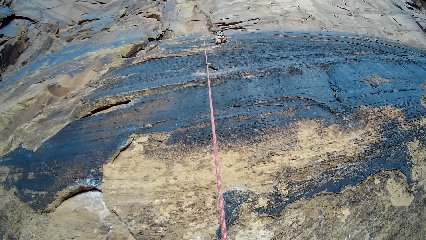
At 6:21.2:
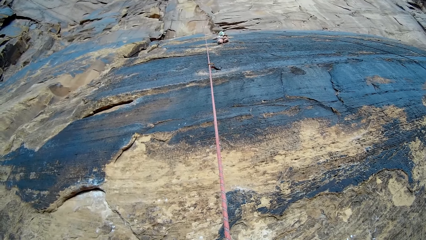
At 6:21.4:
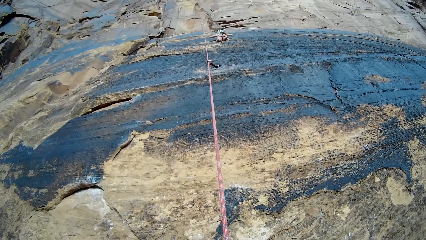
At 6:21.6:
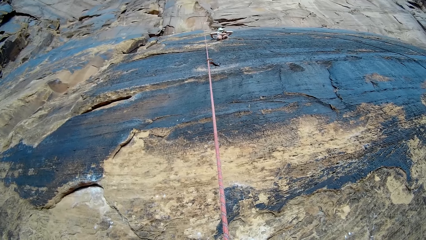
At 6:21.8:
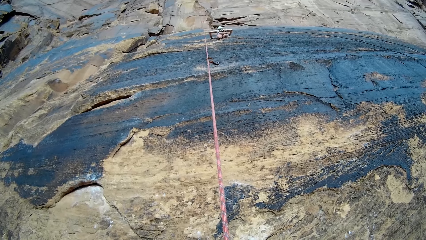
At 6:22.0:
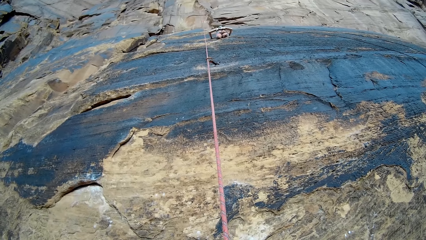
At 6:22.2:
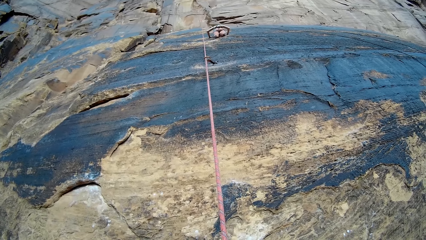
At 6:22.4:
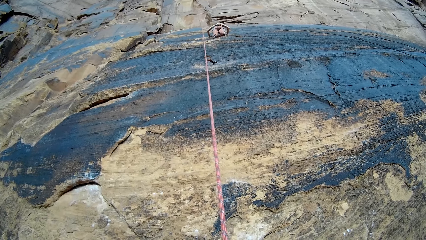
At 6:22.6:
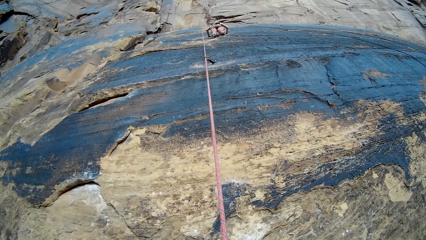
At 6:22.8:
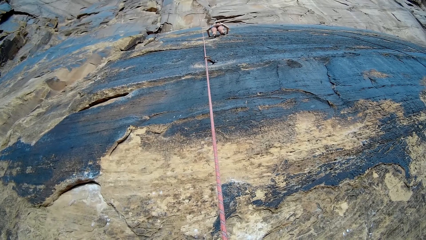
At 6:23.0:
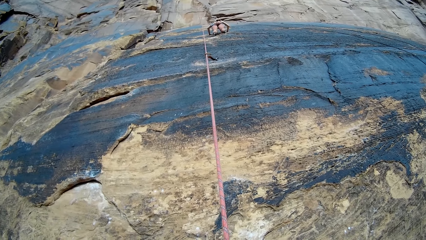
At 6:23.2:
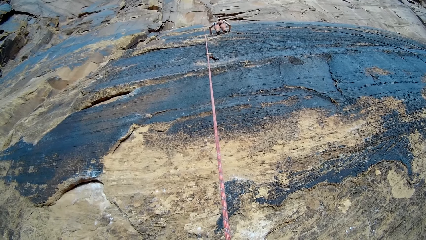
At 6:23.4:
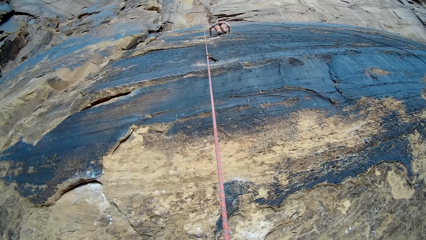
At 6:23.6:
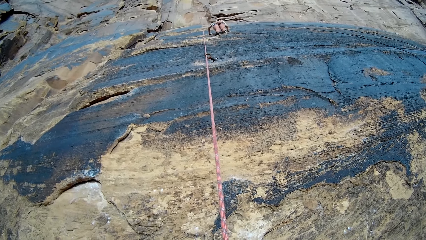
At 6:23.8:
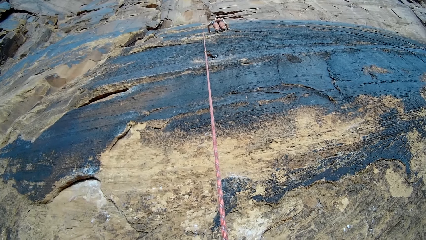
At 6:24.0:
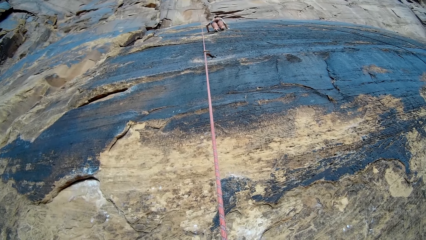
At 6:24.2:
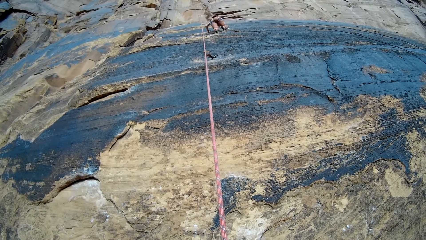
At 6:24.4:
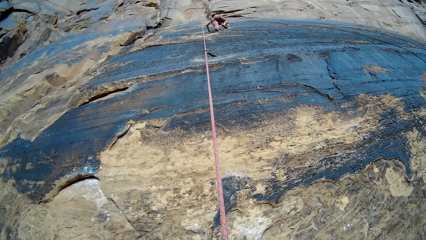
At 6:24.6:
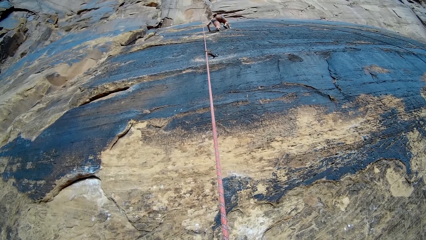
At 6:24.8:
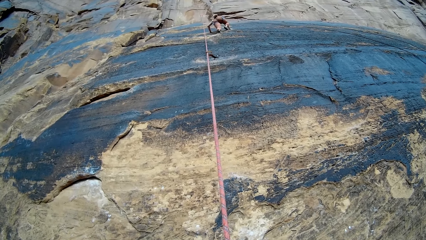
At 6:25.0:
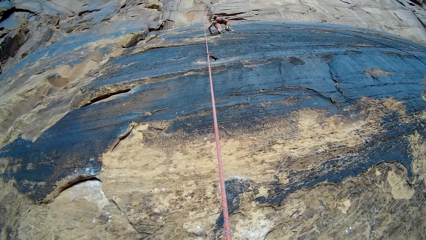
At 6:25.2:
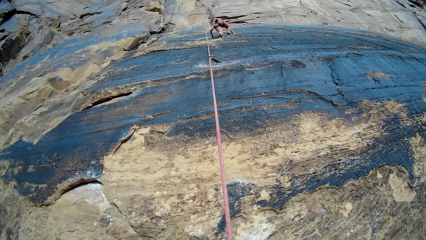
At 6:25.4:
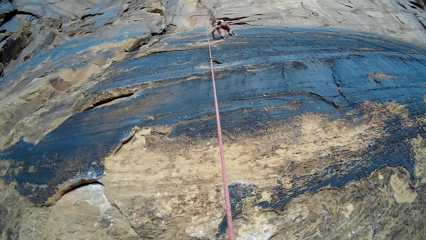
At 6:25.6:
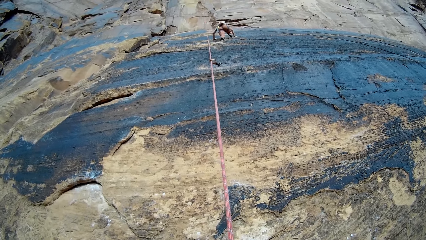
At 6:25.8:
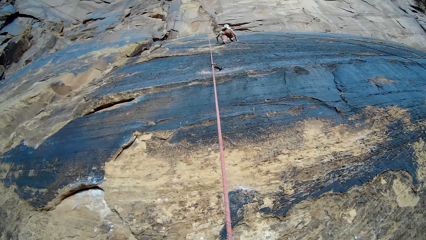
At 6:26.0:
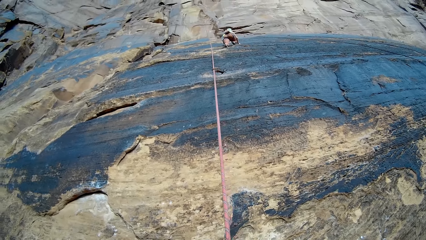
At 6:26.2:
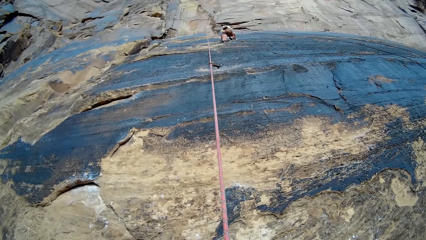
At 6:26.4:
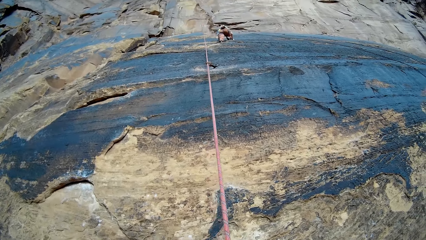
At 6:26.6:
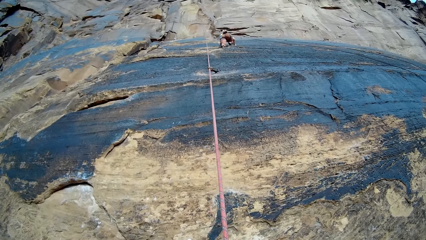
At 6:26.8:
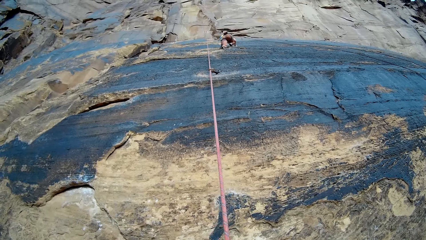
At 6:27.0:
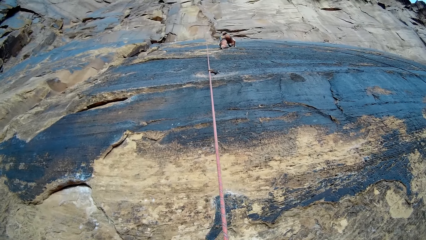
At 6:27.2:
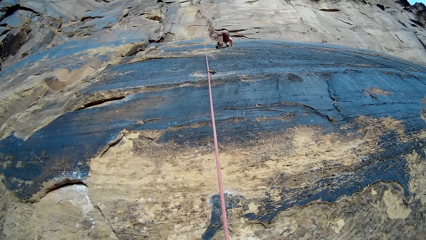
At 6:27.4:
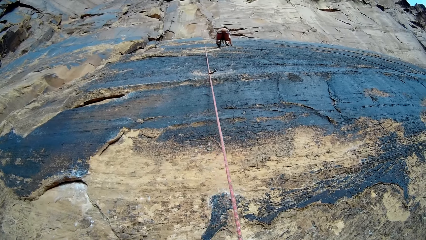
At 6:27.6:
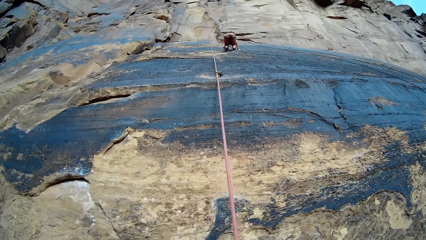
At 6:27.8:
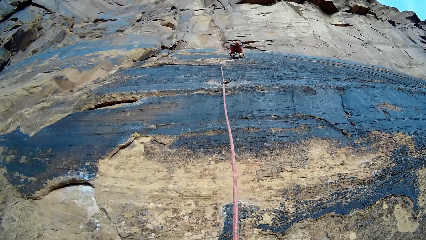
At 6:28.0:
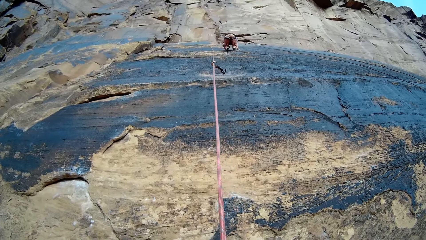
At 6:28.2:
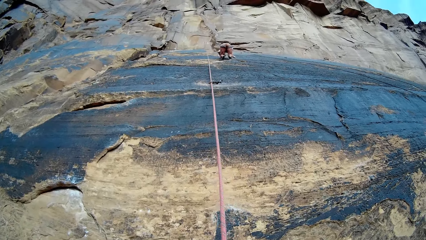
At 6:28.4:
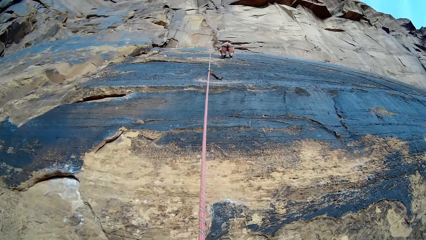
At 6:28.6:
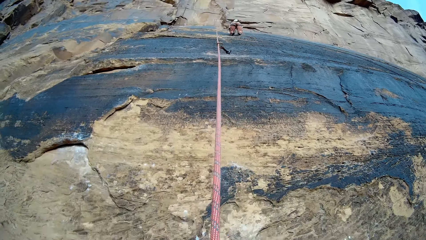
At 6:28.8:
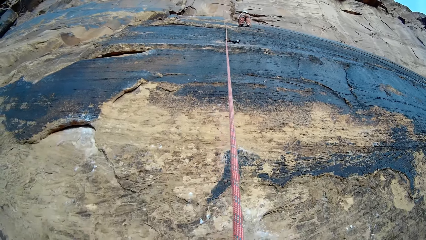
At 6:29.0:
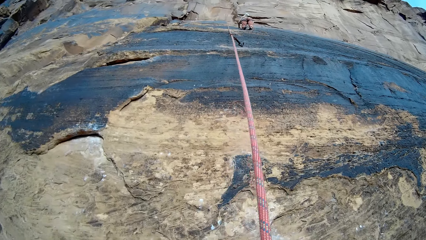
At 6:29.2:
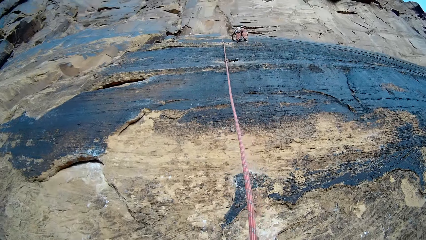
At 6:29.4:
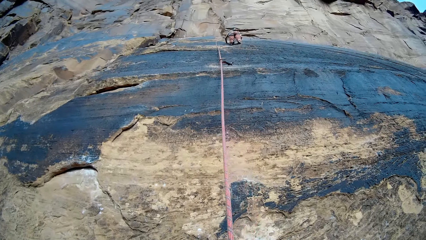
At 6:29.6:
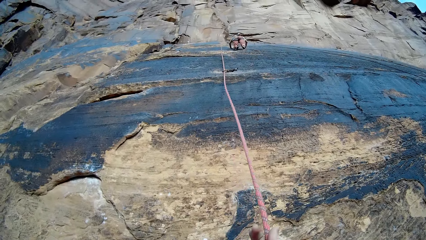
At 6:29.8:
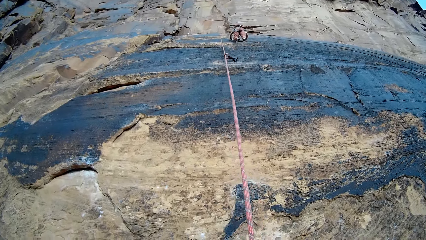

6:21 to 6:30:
The woman rises up on the mountain with both hands. She climbs the mountain with her hands.

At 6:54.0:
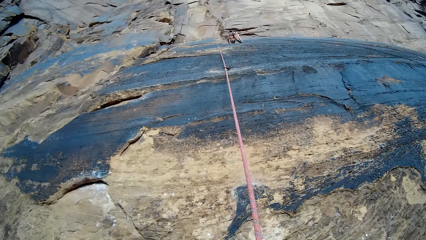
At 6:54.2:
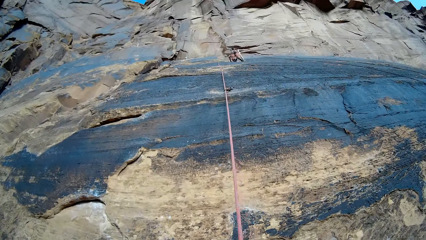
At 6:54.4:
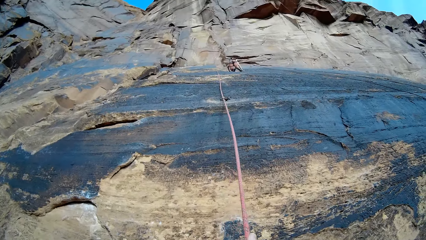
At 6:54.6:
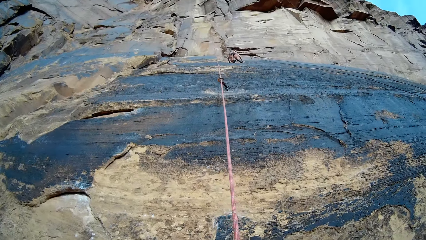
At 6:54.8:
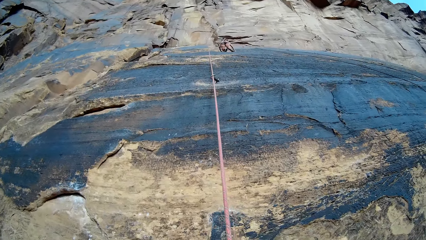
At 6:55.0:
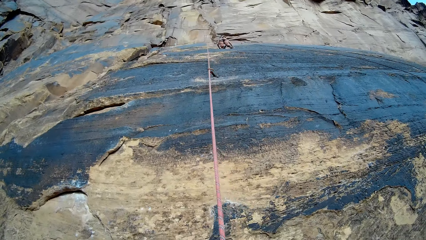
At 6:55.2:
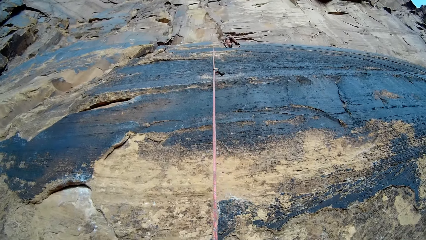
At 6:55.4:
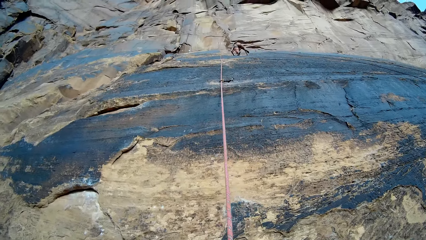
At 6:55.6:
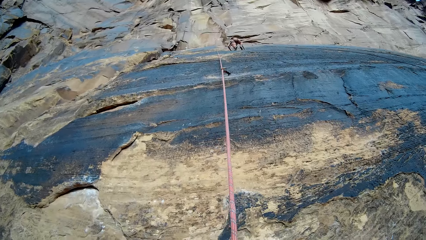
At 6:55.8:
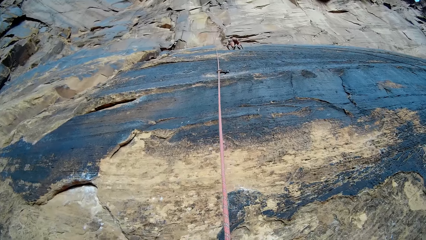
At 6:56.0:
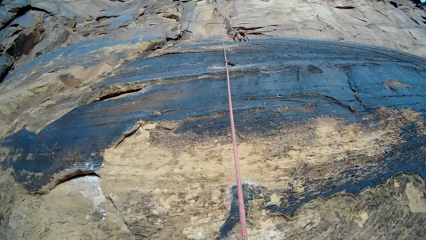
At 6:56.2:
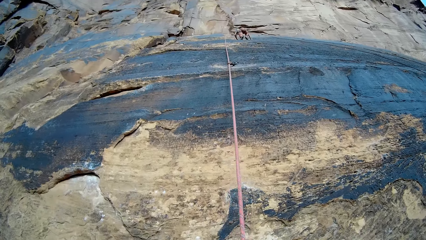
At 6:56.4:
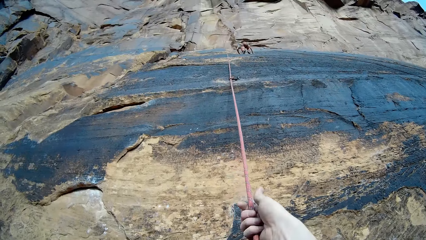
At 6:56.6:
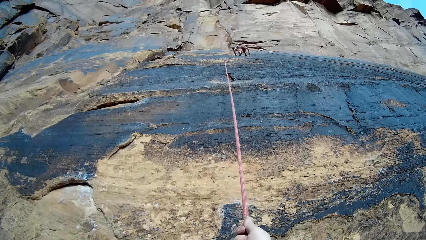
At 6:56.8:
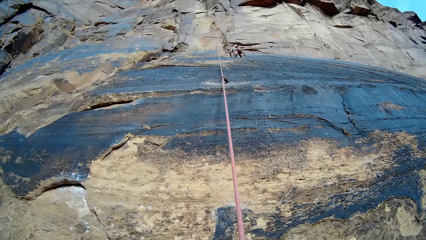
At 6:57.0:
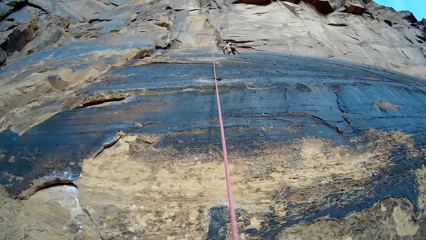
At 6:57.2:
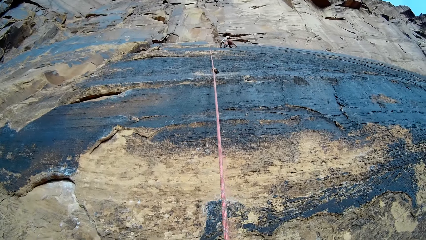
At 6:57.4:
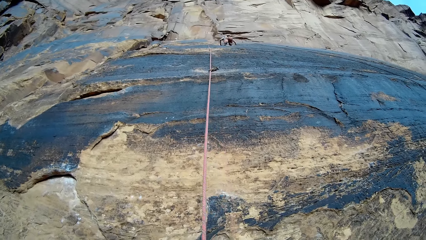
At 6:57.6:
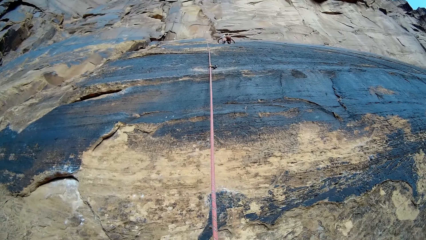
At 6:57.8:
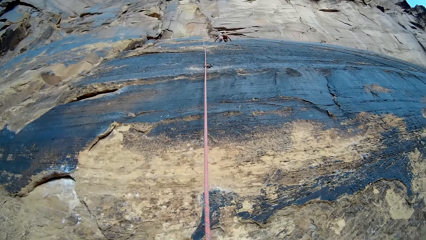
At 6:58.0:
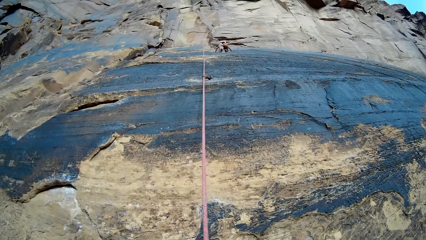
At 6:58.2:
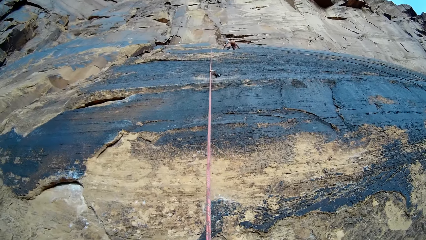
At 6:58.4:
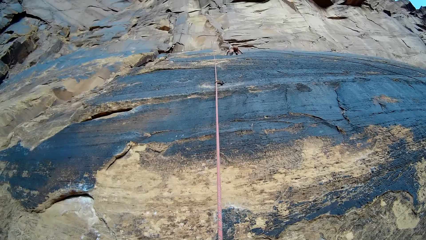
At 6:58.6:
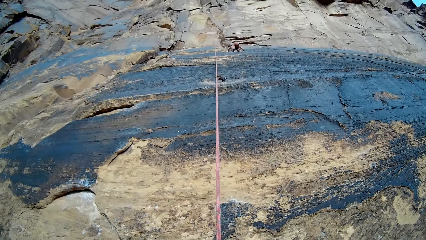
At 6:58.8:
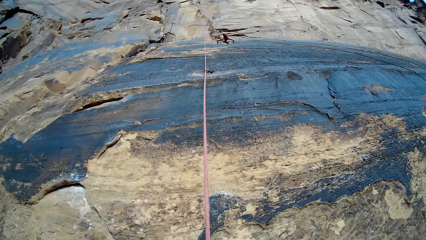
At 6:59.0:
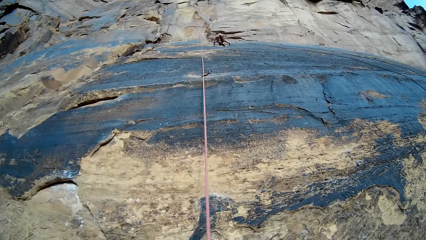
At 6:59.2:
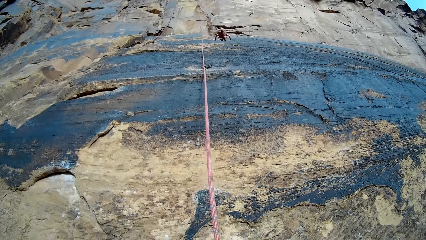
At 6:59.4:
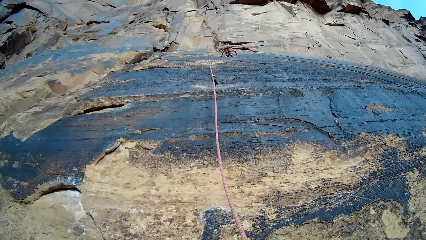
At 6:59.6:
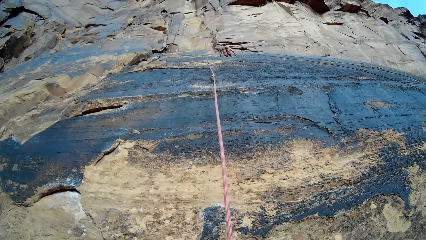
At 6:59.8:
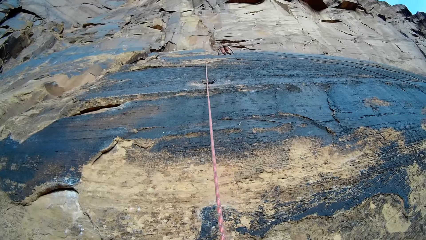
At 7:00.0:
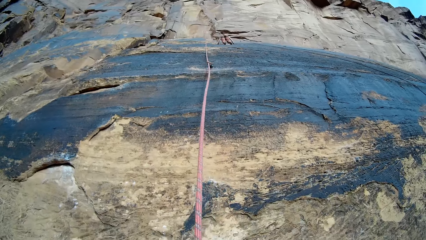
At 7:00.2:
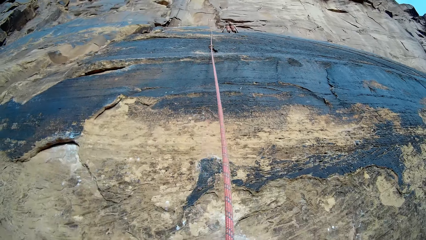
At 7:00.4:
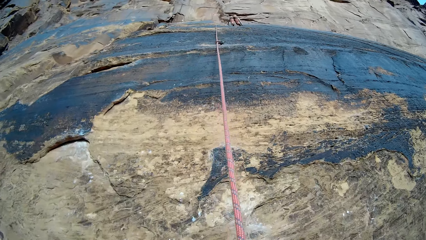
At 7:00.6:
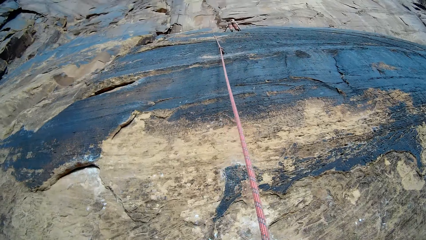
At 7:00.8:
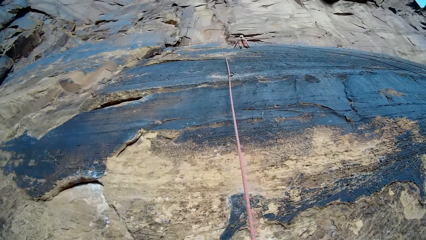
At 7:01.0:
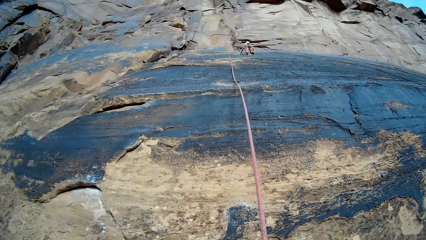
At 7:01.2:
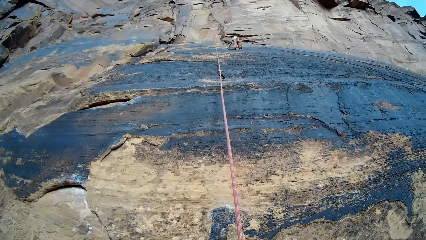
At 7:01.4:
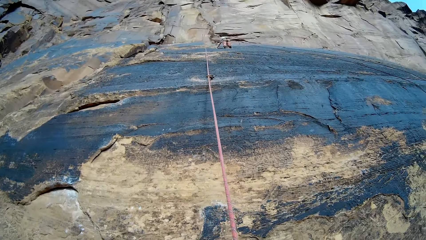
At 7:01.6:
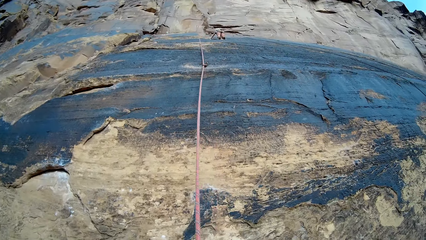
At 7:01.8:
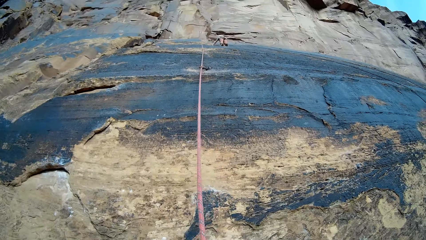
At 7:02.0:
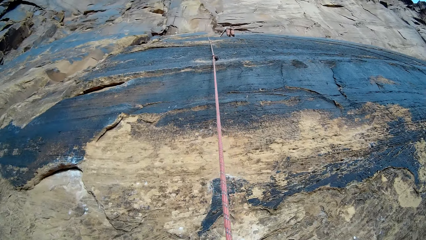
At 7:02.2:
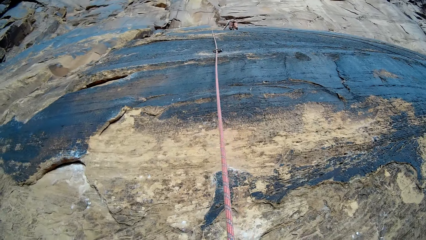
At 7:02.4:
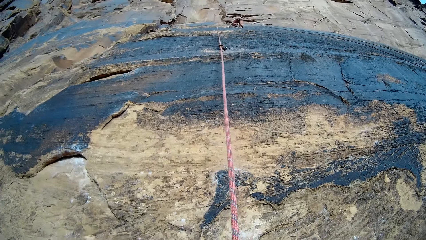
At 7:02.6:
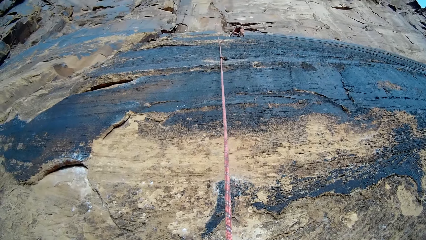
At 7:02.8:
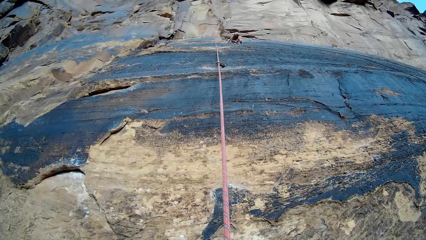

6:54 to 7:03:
The camera wearer holds onto a rope. A person climbs up the mountain. The camera wearer shakes the rope.
